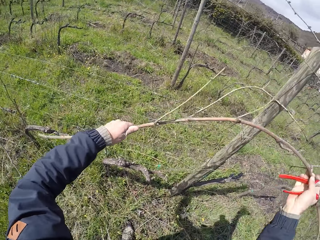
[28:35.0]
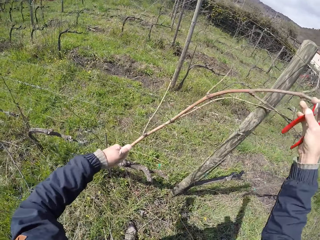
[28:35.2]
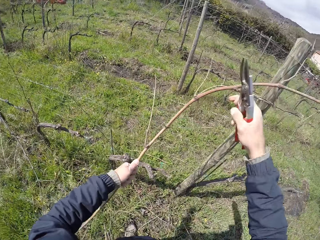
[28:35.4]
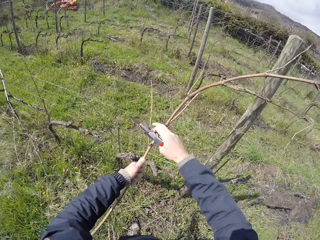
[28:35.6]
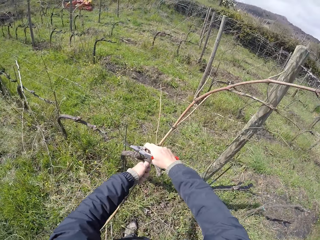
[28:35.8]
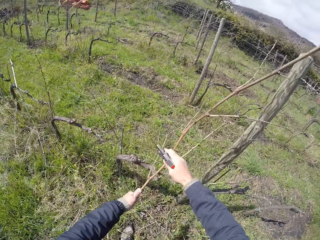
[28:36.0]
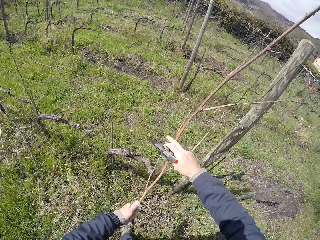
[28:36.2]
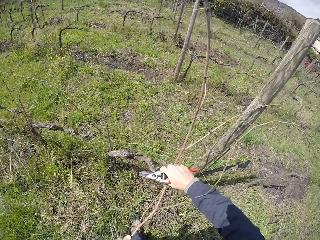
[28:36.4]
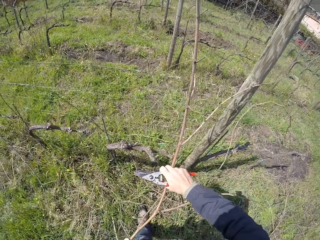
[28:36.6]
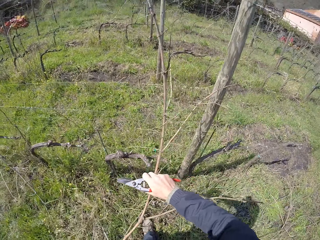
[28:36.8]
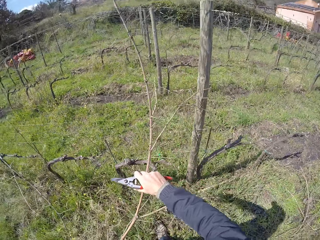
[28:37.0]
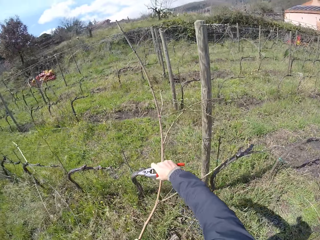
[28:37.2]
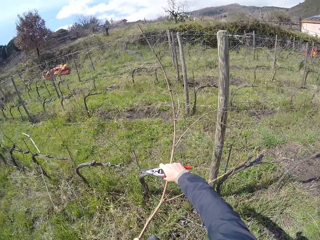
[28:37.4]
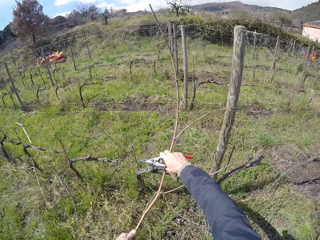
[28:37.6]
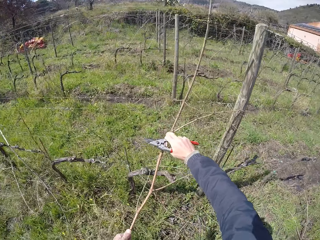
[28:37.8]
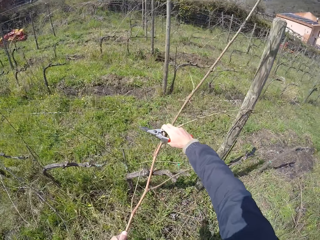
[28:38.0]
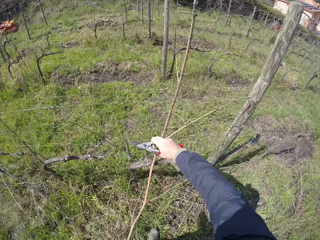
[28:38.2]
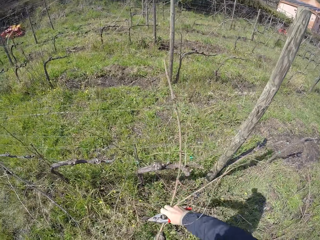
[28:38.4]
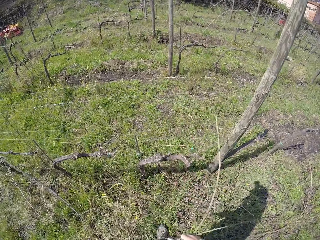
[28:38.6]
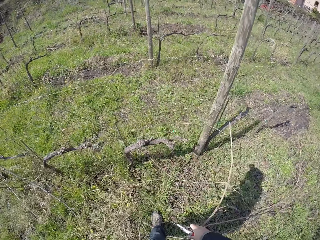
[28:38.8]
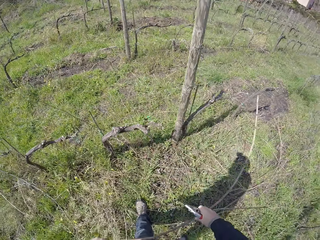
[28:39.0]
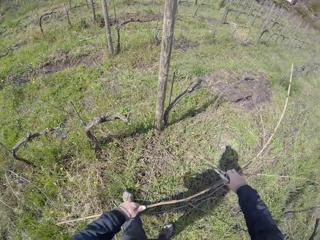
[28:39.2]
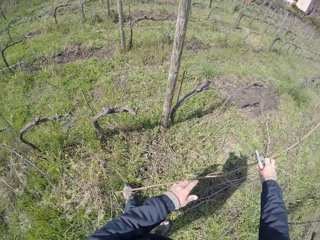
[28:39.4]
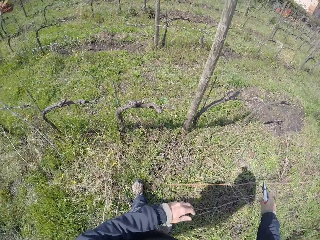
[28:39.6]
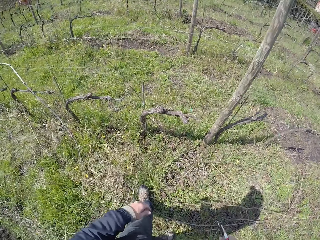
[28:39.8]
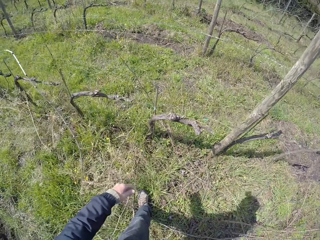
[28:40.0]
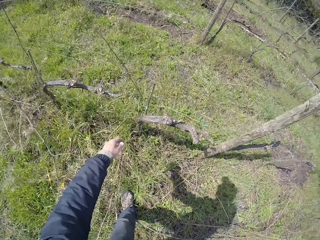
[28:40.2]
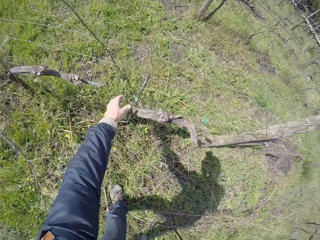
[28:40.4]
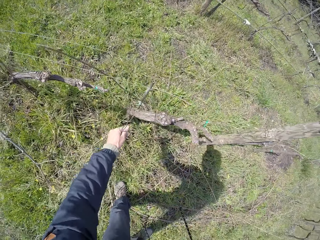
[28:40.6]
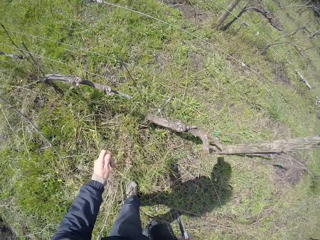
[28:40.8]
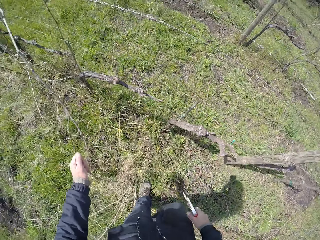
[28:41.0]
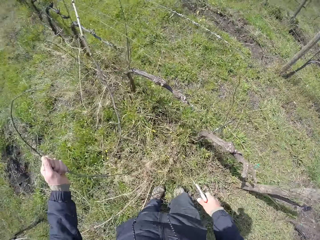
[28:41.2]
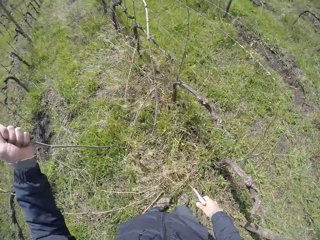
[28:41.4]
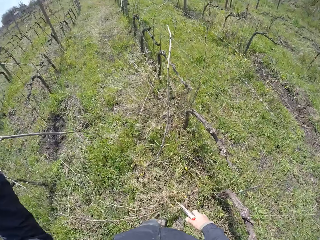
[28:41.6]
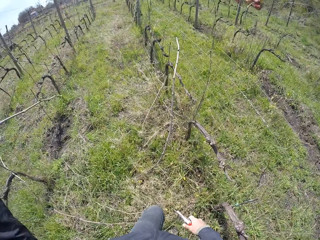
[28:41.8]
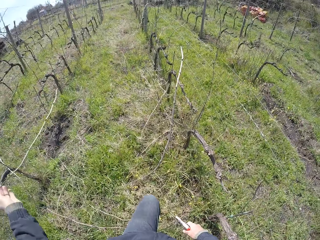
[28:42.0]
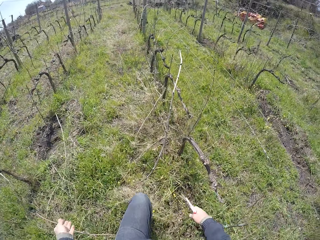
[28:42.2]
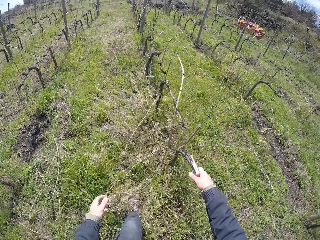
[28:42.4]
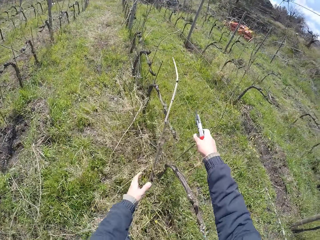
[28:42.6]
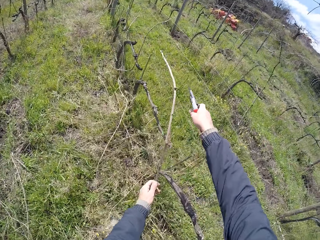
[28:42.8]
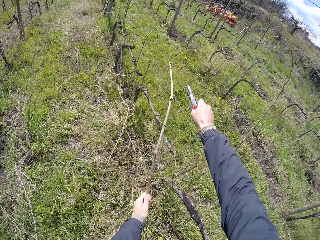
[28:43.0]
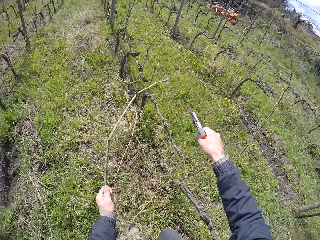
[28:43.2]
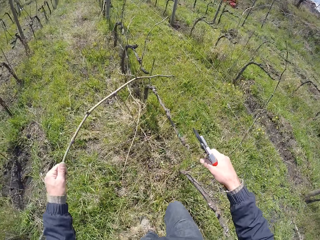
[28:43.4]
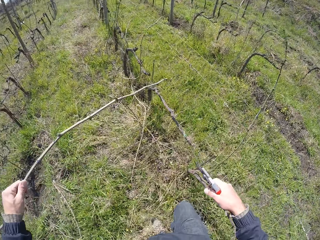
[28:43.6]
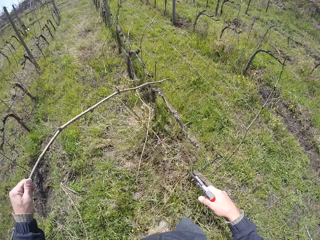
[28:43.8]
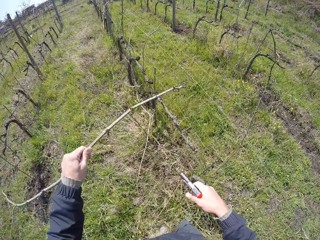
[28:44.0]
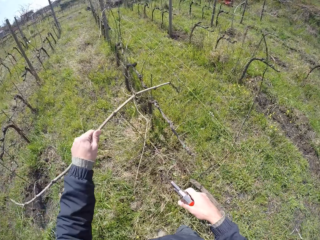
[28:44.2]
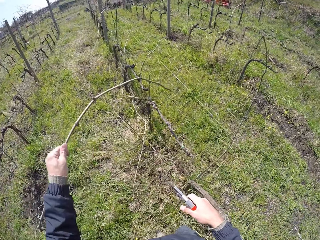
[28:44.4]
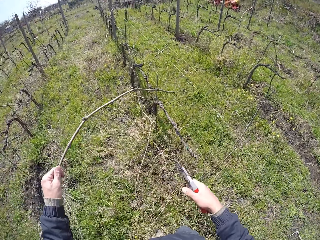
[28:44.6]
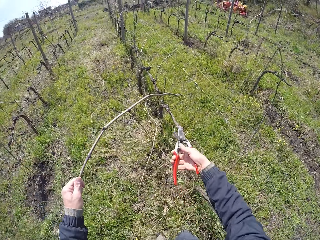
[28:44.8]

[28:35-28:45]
The camera wearer drops the twig on the ground with both hands. He grabs a twig from the barbed fence with his left hand. He drops the twig on the ground with his left hand. He grabs a twig from the barbed fence with his left hand.

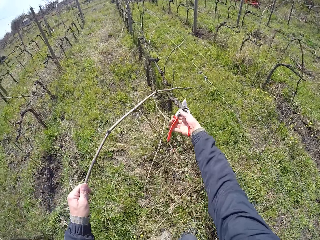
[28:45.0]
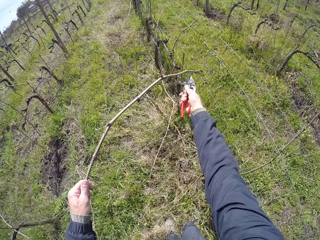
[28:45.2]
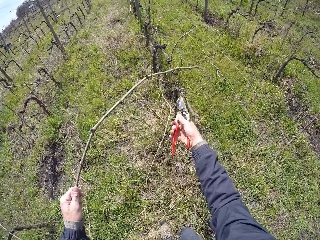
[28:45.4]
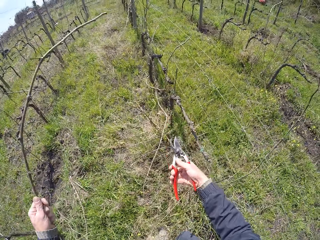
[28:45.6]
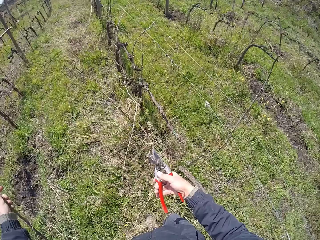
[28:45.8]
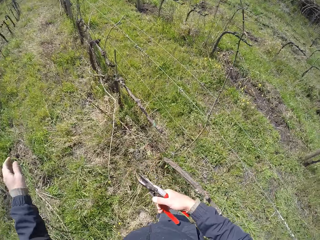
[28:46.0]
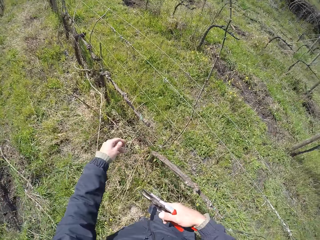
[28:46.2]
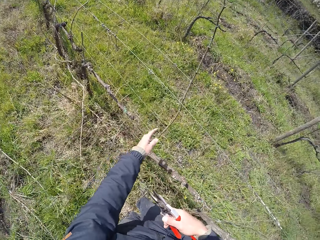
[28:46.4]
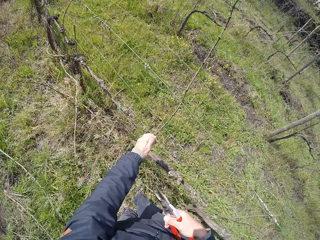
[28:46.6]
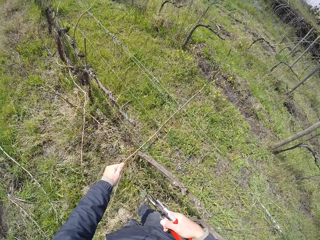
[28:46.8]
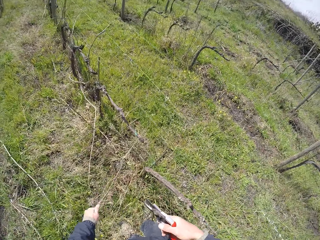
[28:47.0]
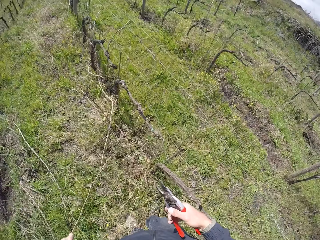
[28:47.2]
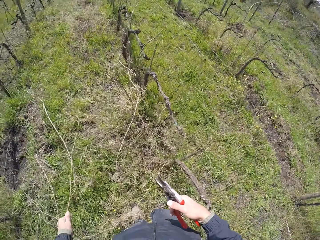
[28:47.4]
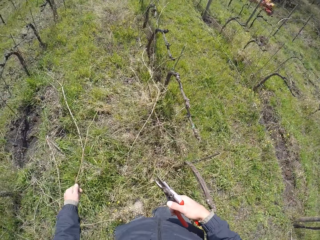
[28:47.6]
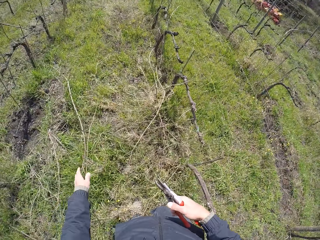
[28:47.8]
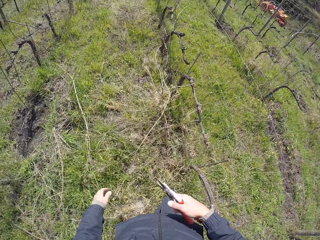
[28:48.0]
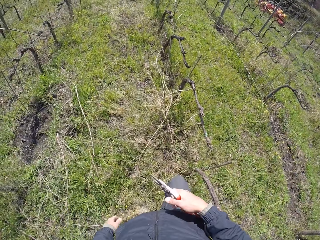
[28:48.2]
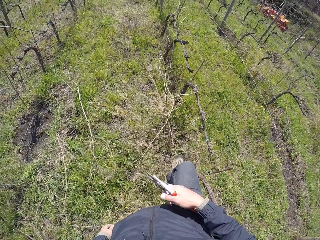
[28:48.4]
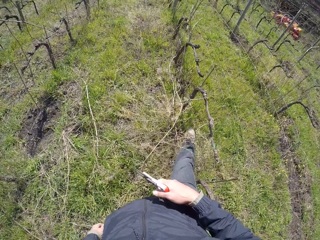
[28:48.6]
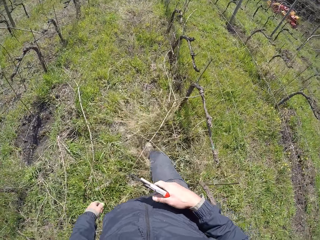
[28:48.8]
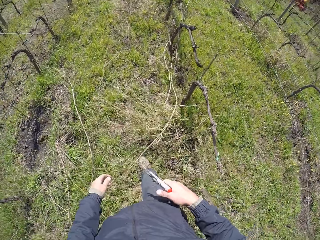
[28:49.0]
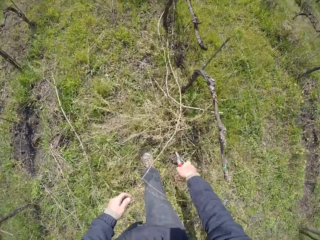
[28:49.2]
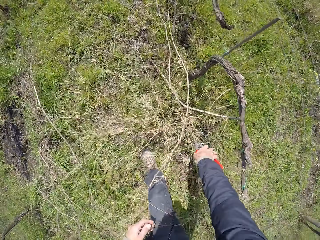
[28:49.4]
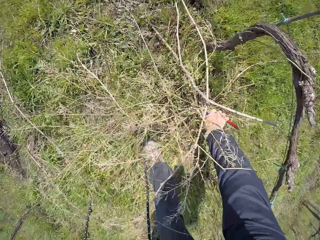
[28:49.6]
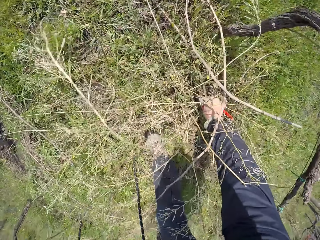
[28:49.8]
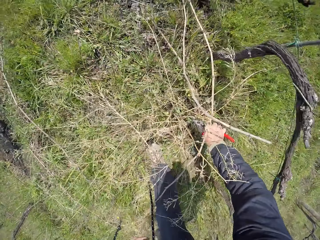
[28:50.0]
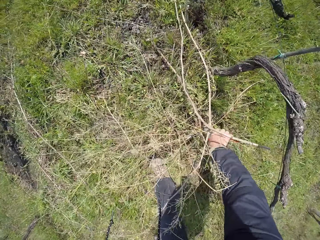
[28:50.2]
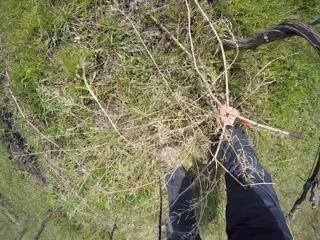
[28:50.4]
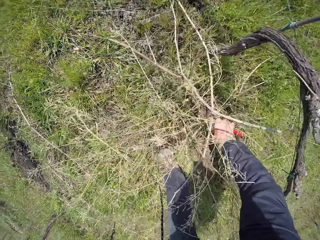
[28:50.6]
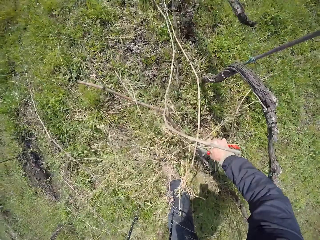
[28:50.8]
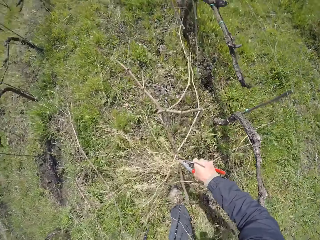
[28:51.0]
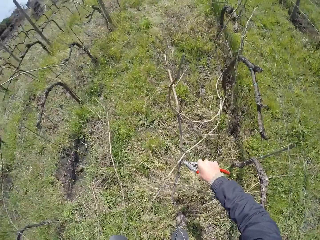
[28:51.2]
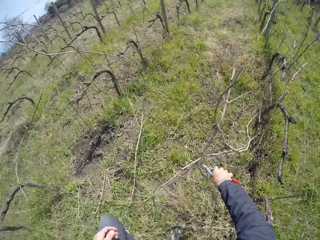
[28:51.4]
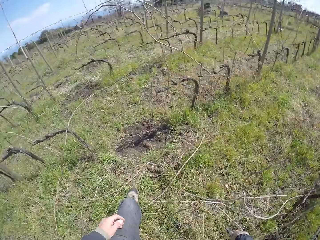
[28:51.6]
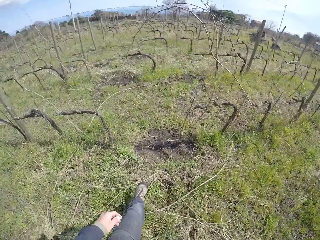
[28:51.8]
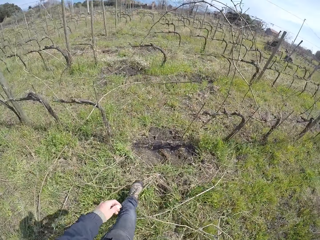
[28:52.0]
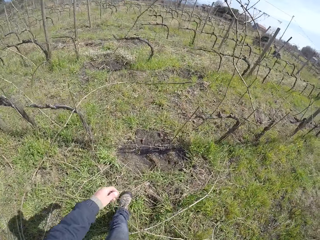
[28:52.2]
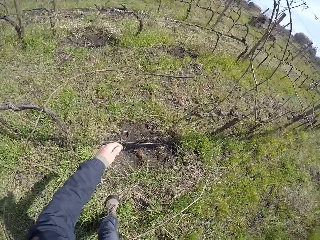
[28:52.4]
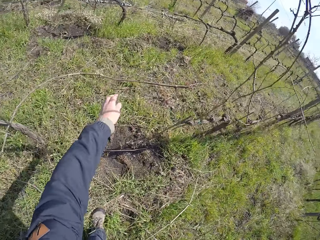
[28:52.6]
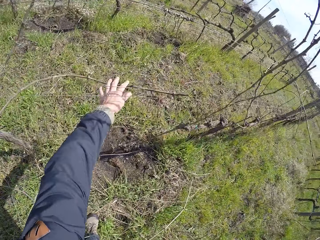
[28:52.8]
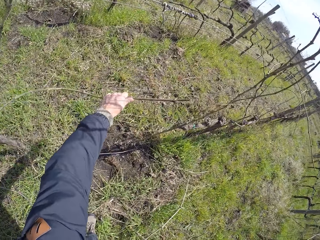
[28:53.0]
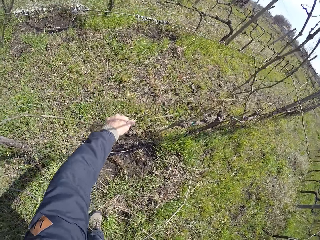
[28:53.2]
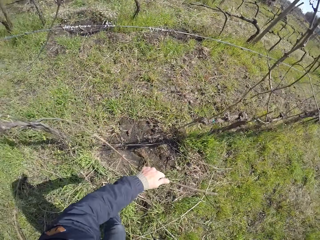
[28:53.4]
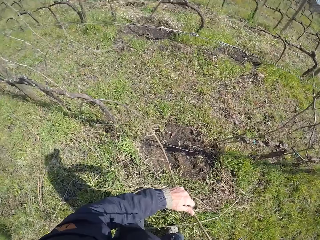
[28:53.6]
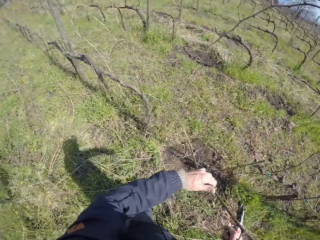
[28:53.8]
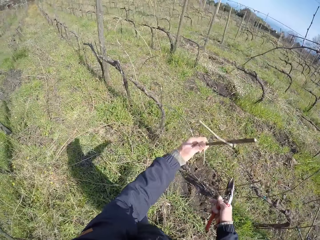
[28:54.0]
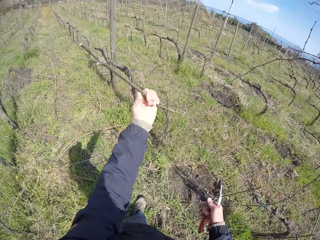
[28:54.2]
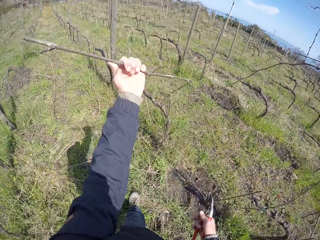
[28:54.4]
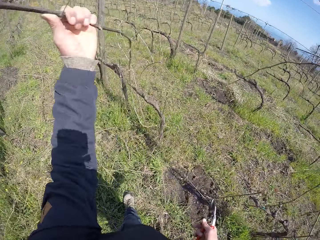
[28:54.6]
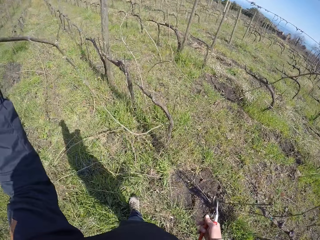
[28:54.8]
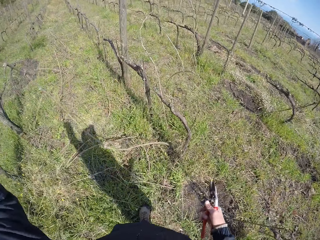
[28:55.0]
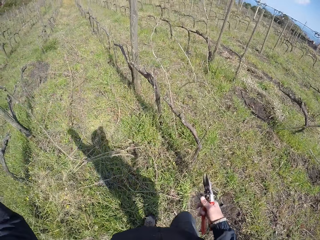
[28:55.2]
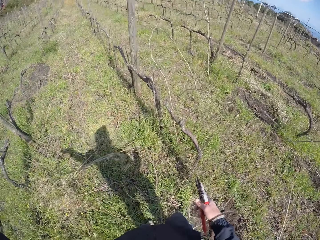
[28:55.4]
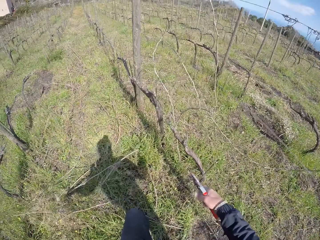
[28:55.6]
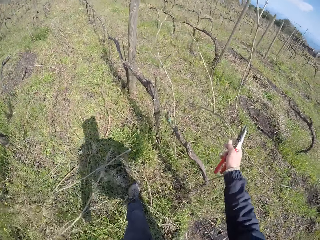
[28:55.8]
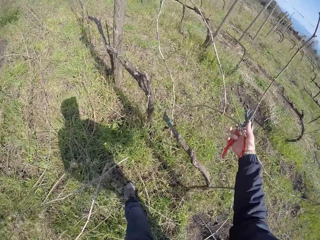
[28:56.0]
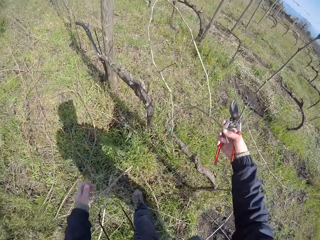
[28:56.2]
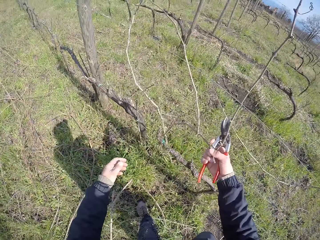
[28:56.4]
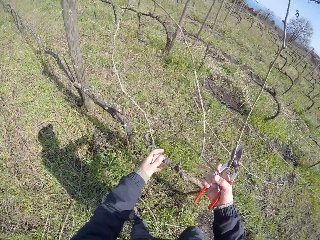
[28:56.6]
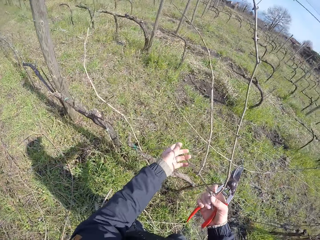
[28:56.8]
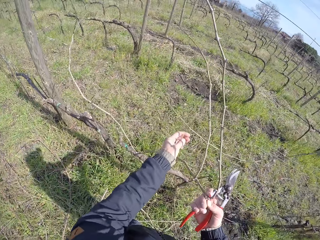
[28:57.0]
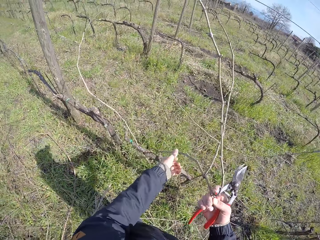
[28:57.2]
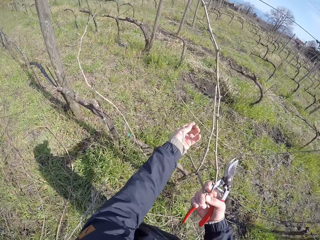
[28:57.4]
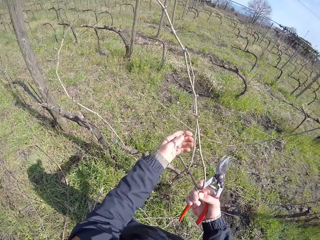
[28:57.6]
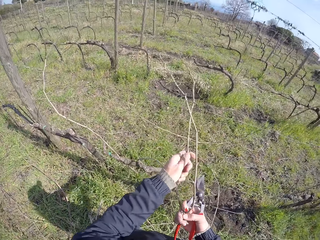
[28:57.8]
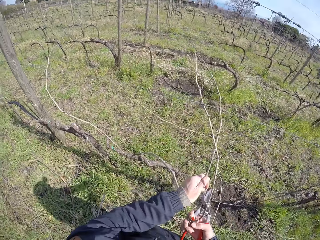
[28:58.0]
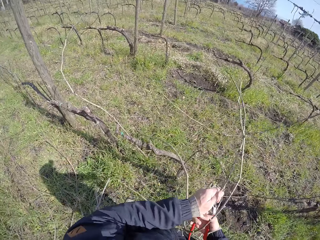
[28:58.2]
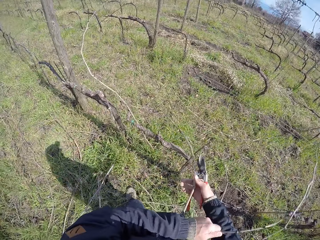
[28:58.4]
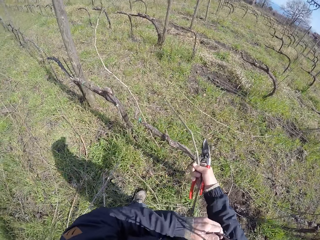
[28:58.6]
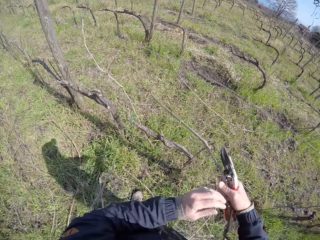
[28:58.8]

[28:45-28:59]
The camera wearer cuts the twig with the pair of pliers in his right hand. He drops the twig on the ground with his left hand. He grabs a twig from the barbed fence with his left hand. He drops the twig on the ground with his left hand. He ruffles some weed on the ground with his right foot. He picks twigs on the fence with the pair of pliers in his right hand. He drops the twigs on the ground. He grabs a twig from the barbed fence with his left hand. He drops the twig on the ground with his left hand. He grabs a twig from the barbed fence with his right hand.
